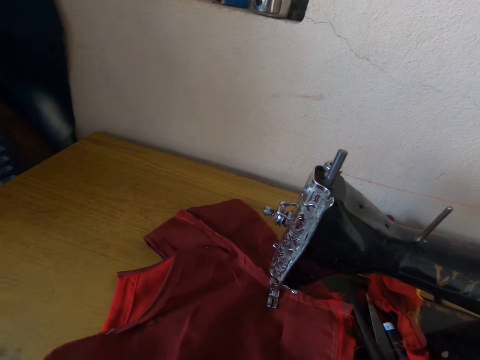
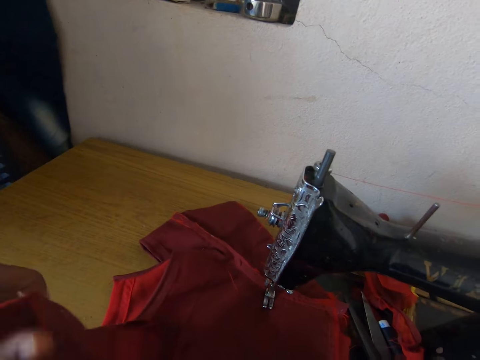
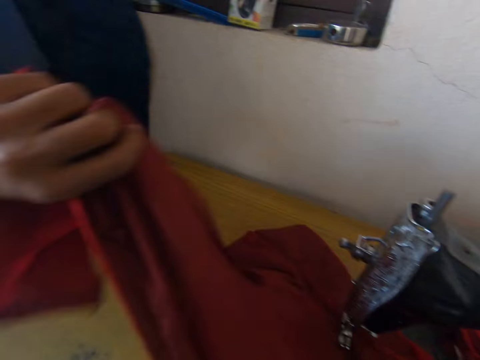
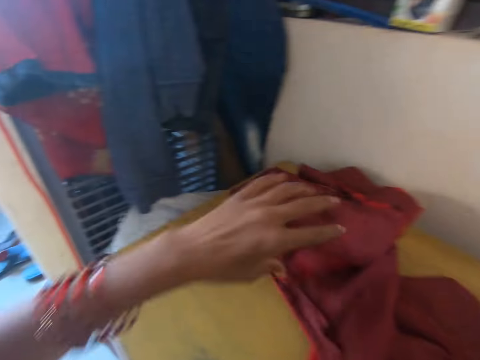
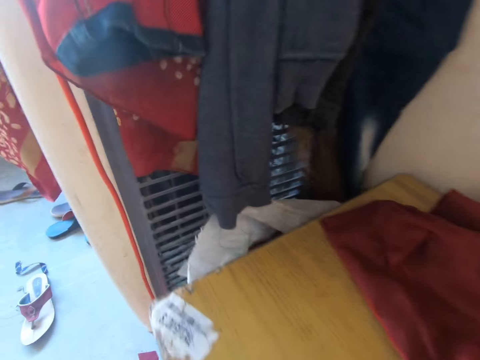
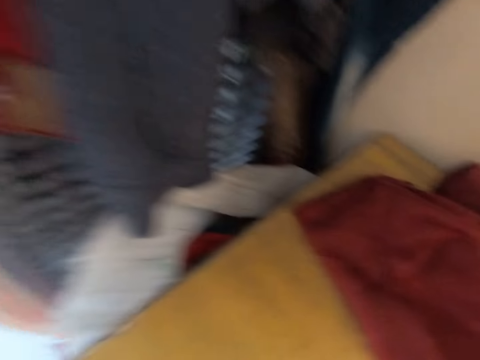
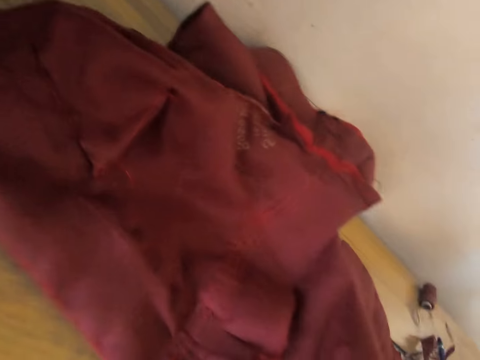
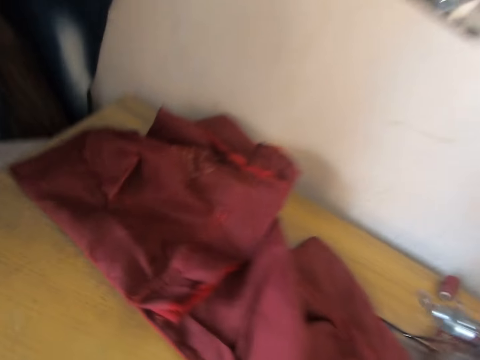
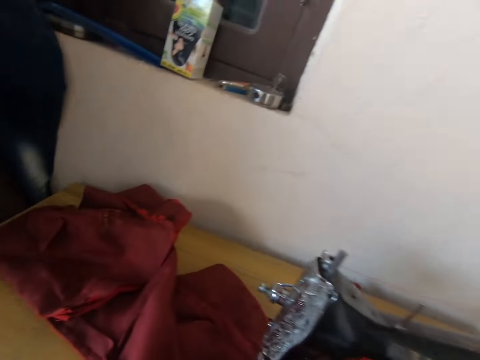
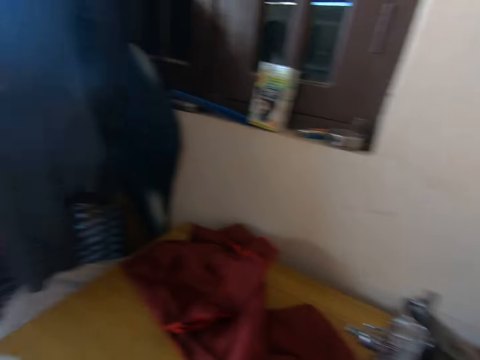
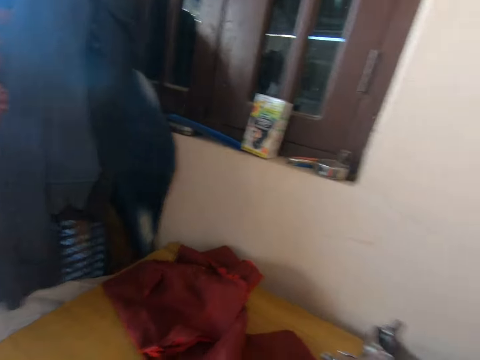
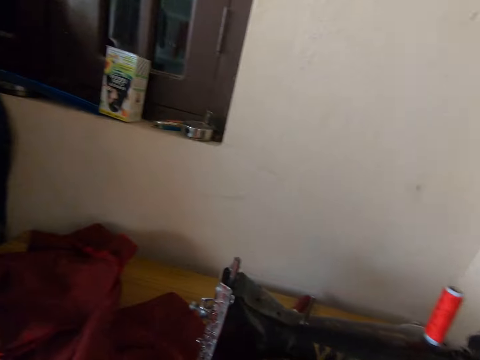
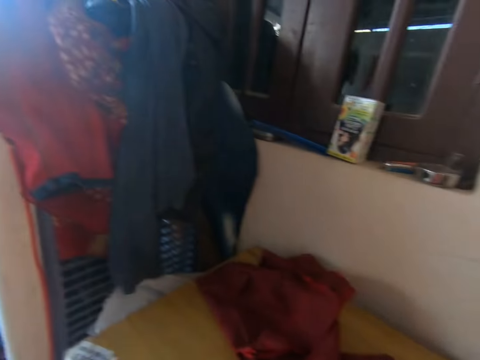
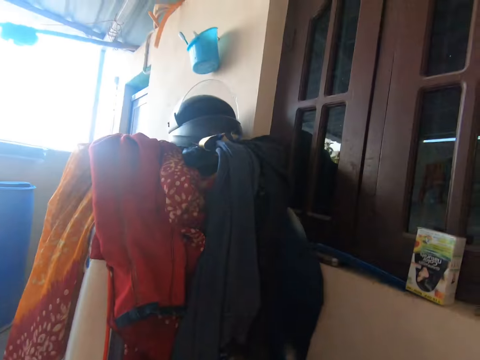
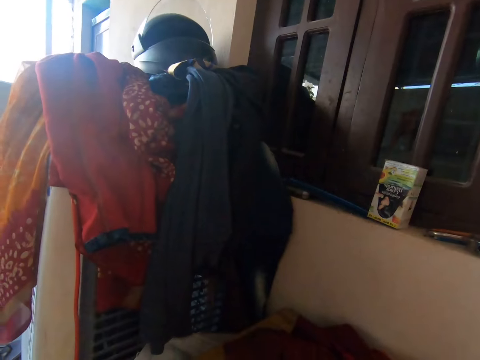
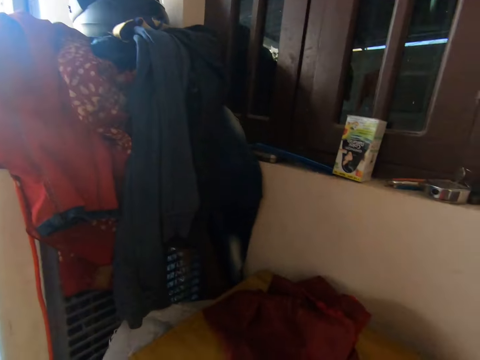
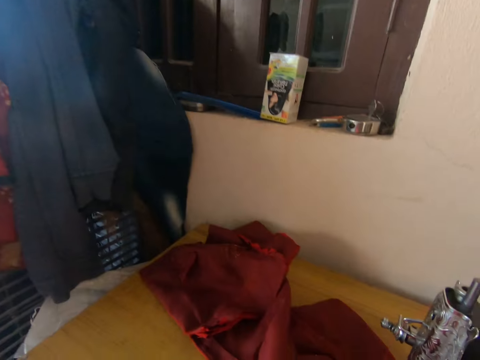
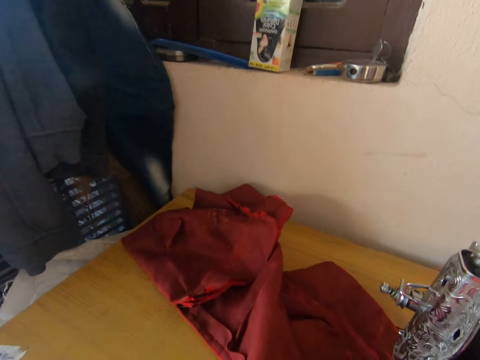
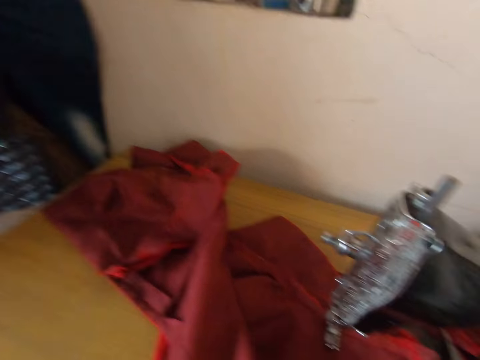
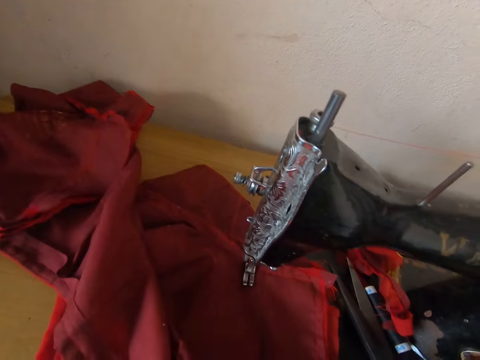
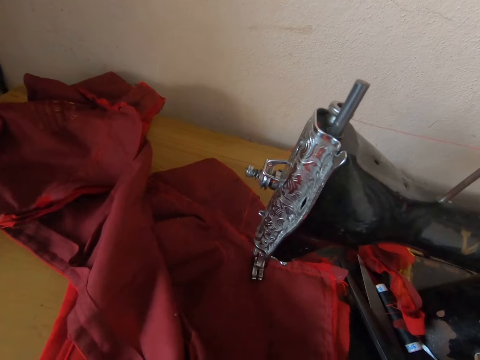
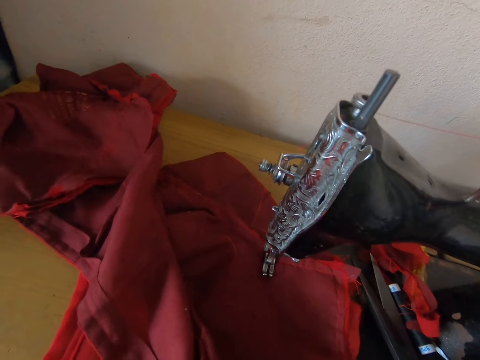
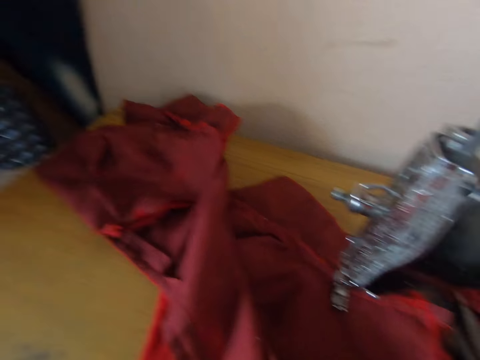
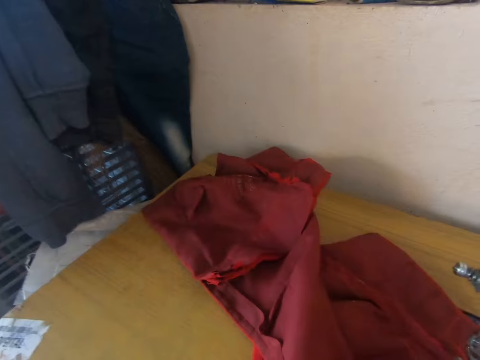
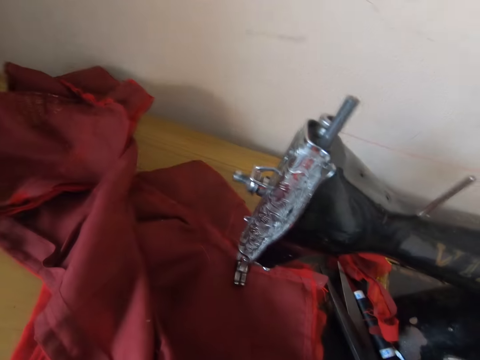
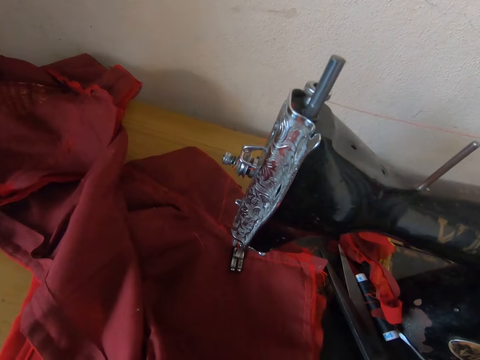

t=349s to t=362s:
The camera wearer adjusts the cloth on the sewing machine. They look around the room.

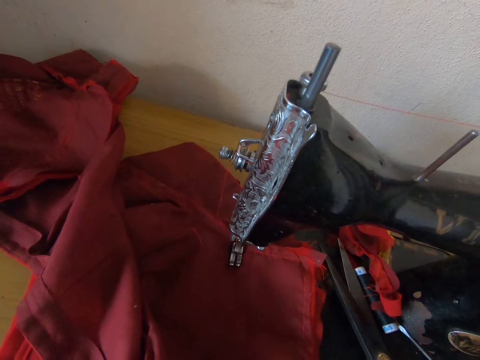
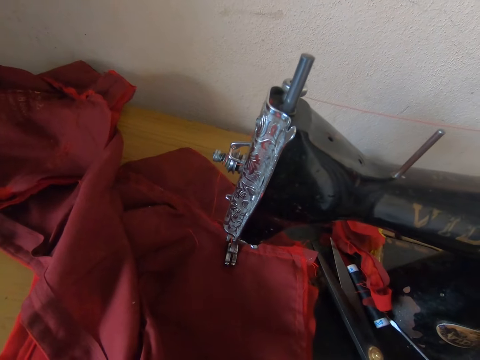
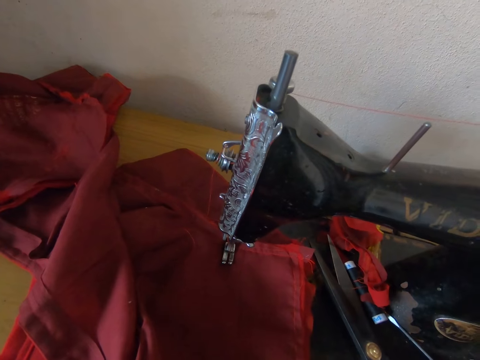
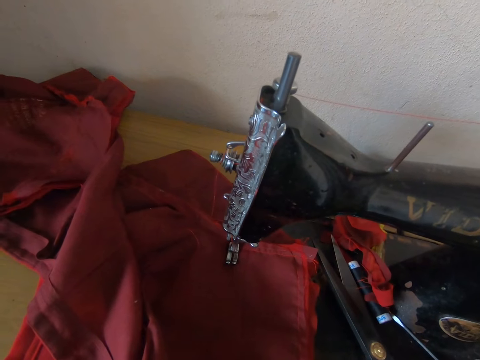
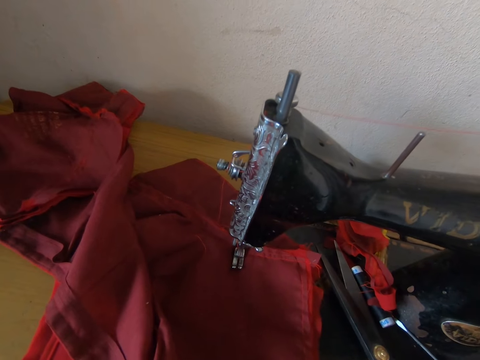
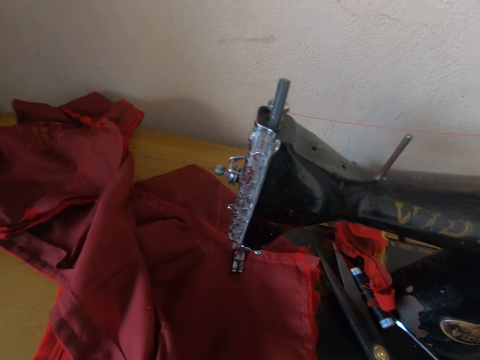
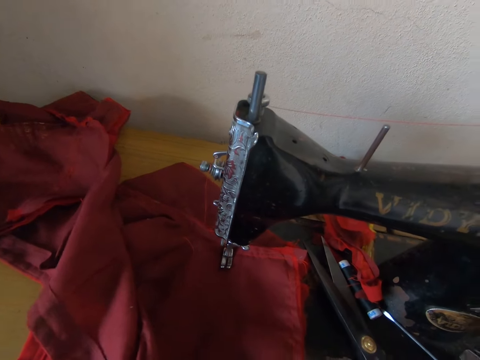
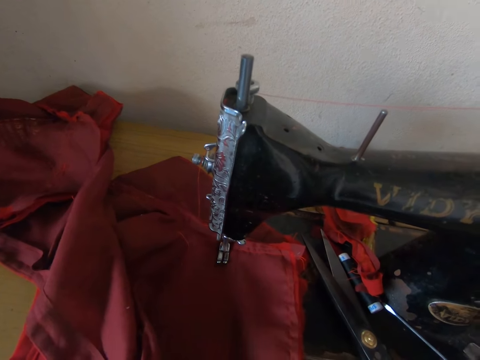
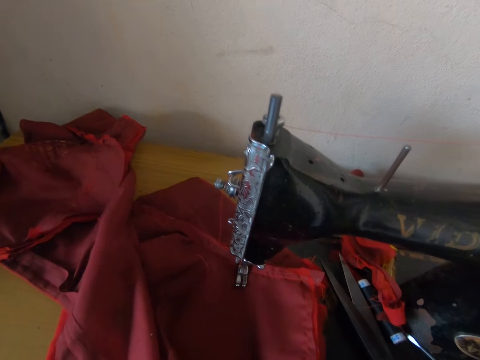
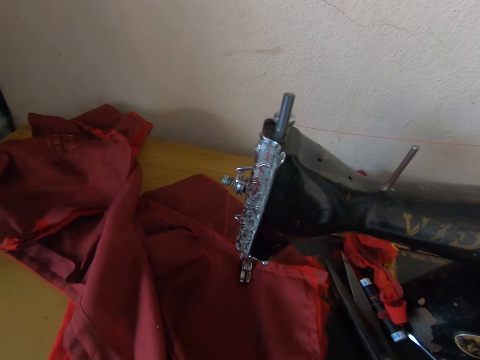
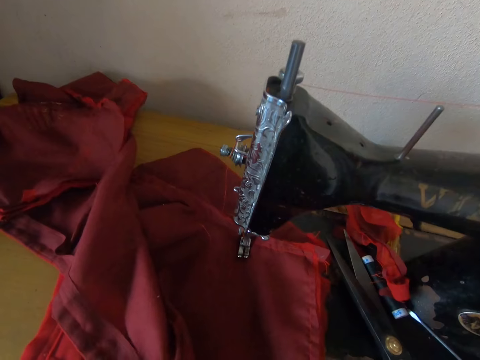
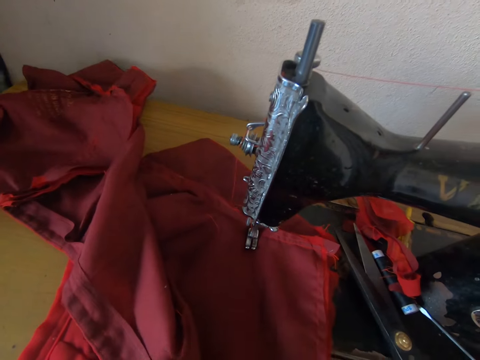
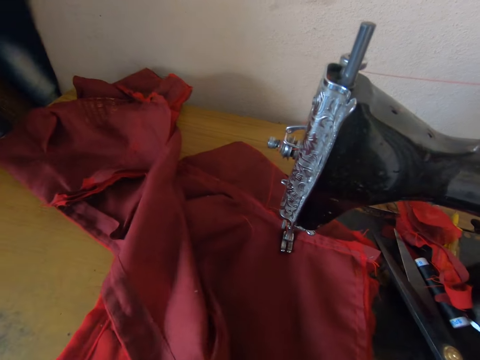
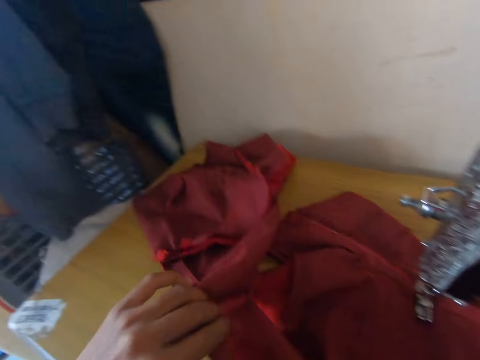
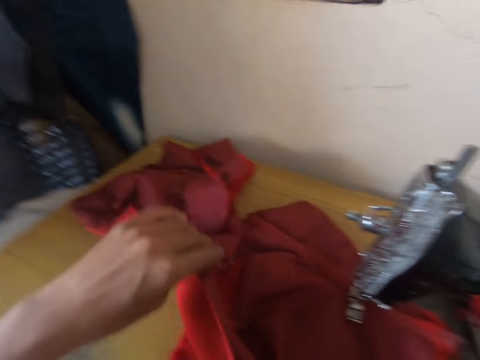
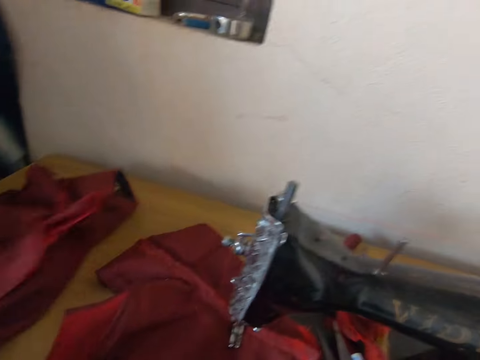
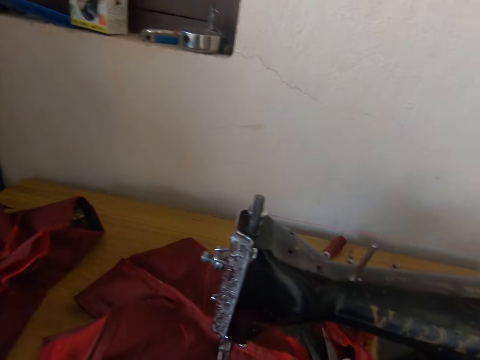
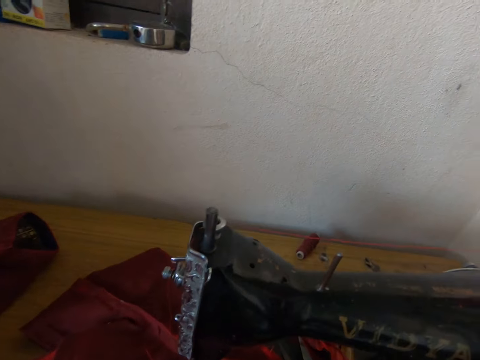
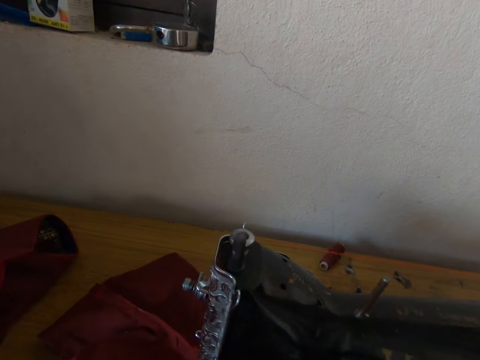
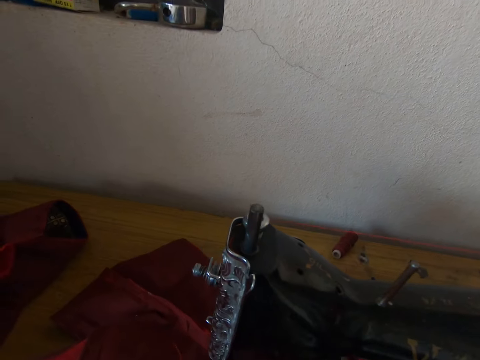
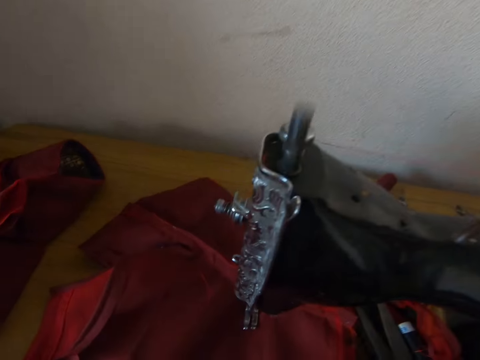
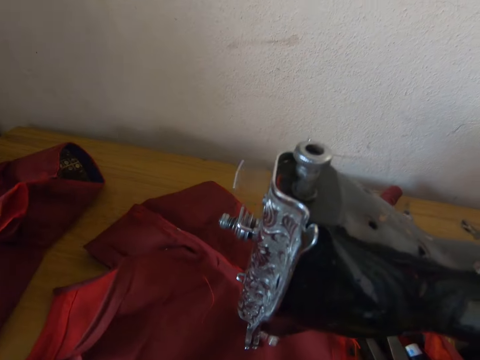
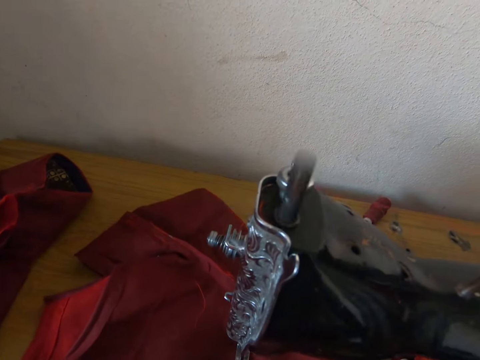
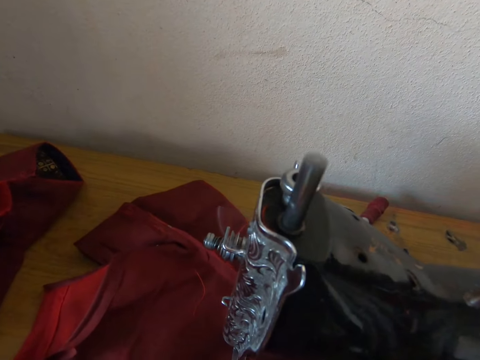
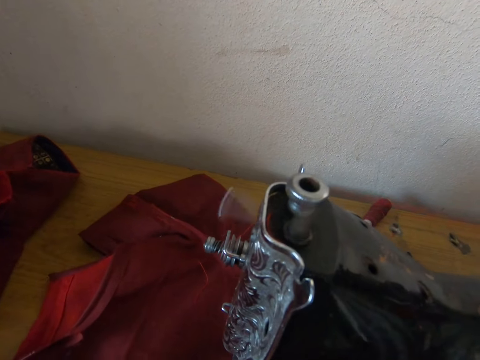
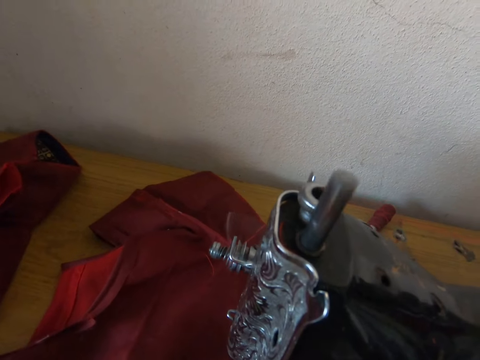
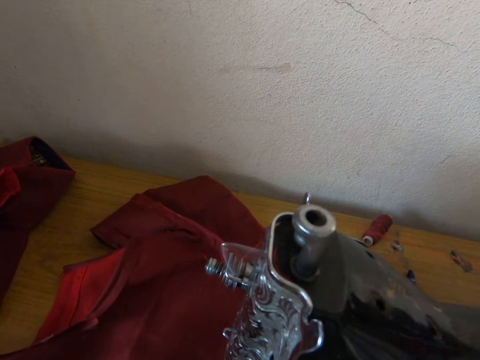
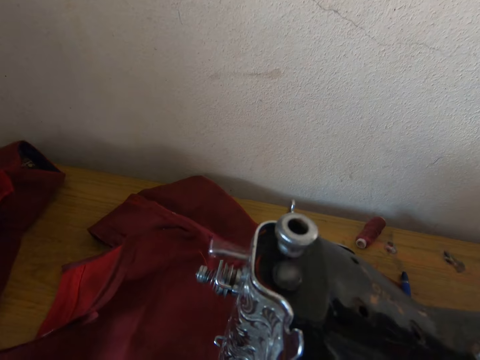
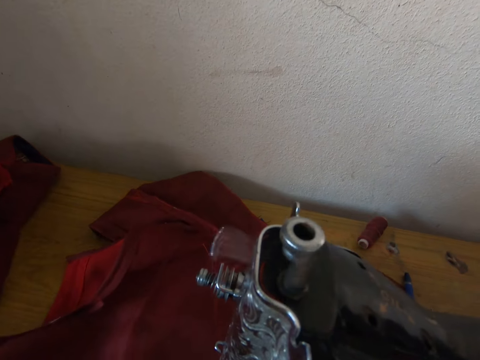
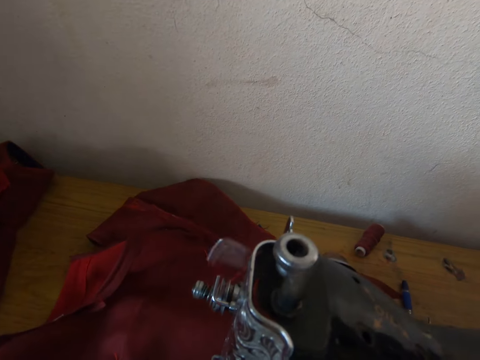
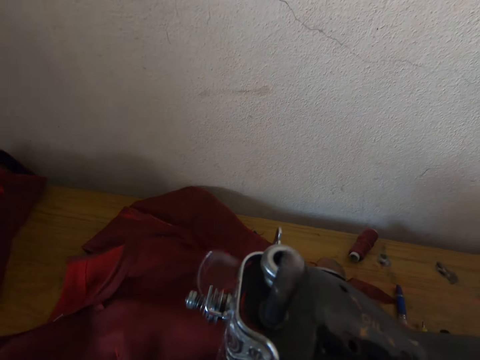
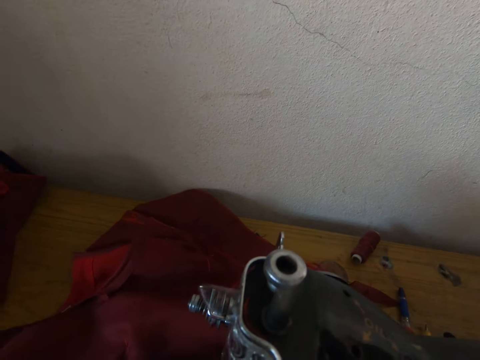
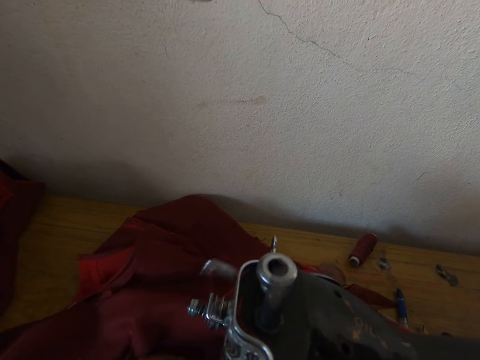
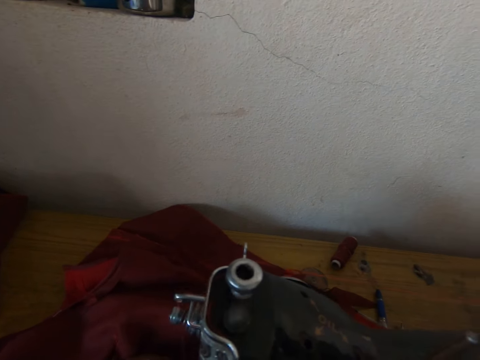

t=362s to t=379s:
The camera wearer looks at the sewing machine. They adjust the cloth on the sewing machine. They pull the cloth with the left hand. They operate the sewing machine. They sew the cloth with the machine. They move the cloth on the sewing machine.
